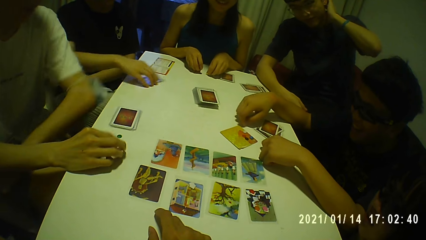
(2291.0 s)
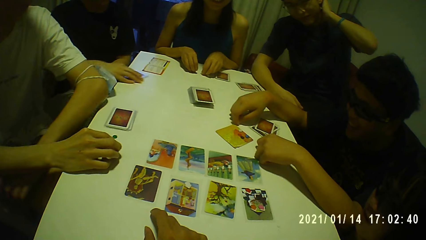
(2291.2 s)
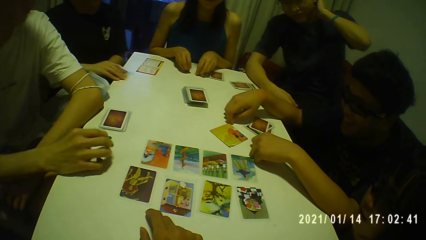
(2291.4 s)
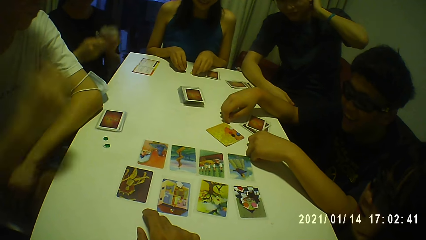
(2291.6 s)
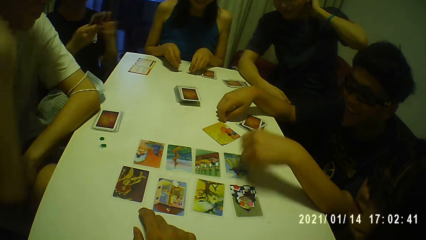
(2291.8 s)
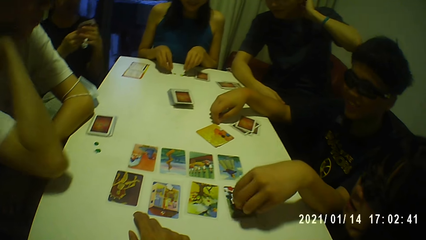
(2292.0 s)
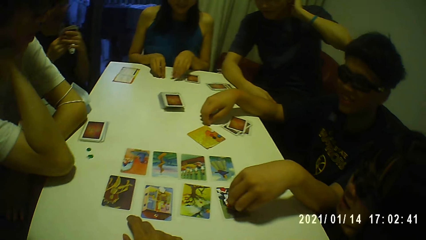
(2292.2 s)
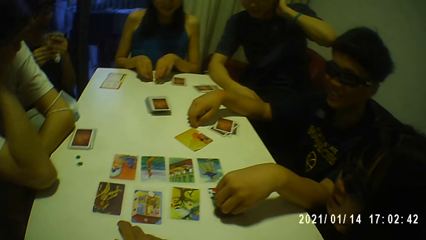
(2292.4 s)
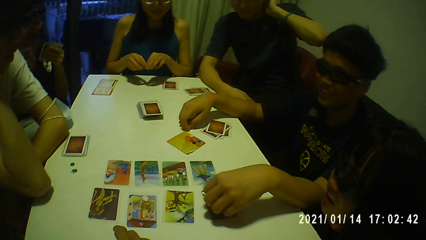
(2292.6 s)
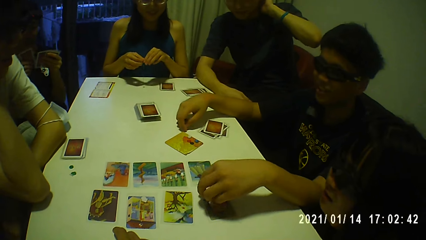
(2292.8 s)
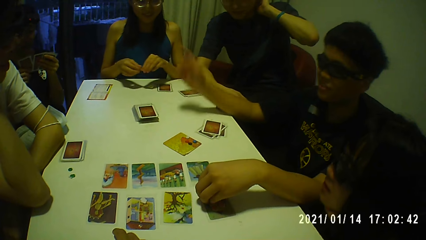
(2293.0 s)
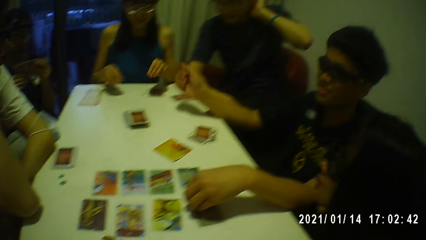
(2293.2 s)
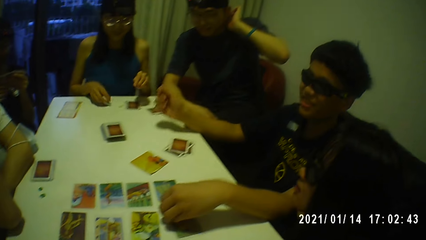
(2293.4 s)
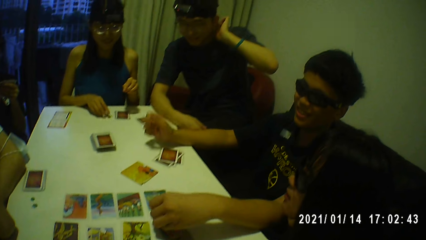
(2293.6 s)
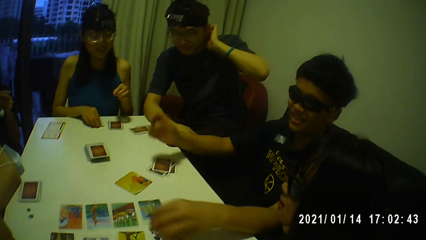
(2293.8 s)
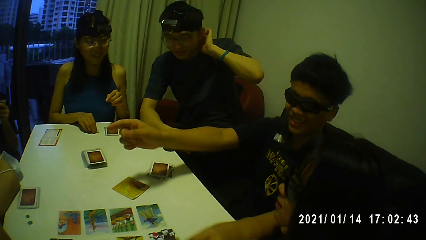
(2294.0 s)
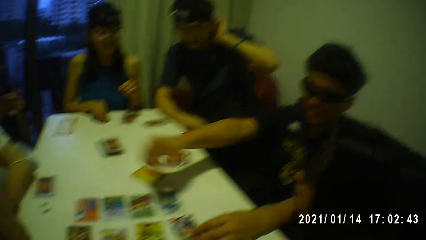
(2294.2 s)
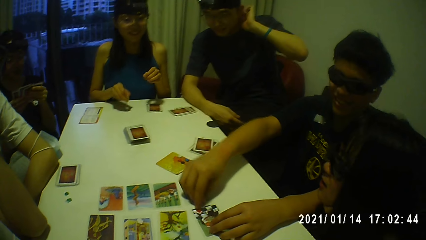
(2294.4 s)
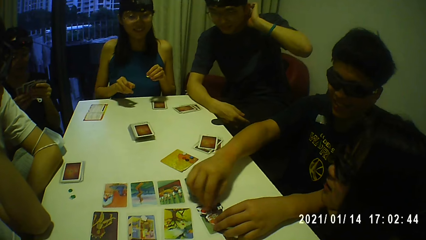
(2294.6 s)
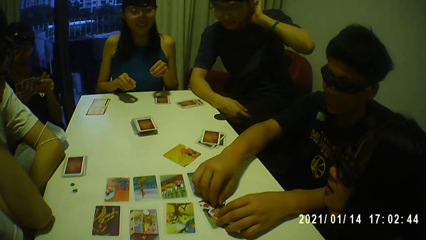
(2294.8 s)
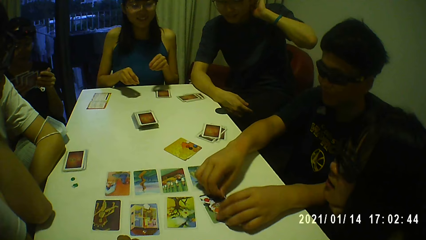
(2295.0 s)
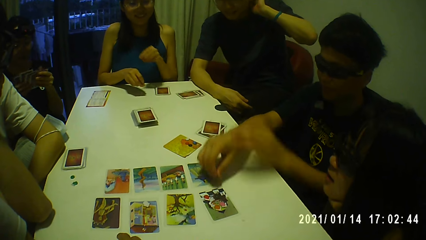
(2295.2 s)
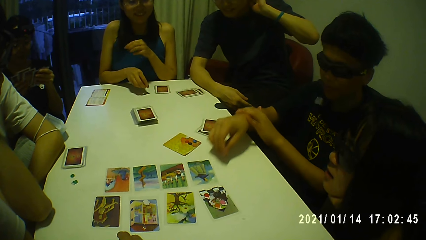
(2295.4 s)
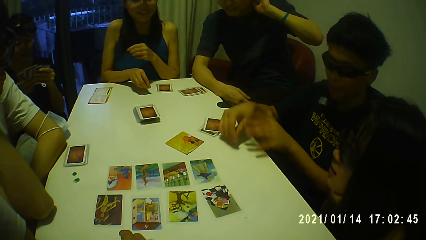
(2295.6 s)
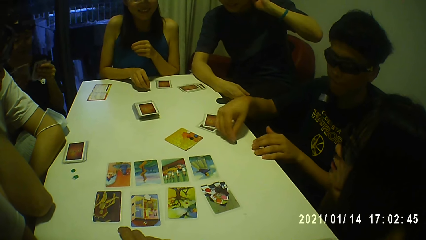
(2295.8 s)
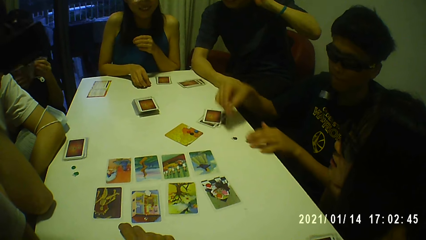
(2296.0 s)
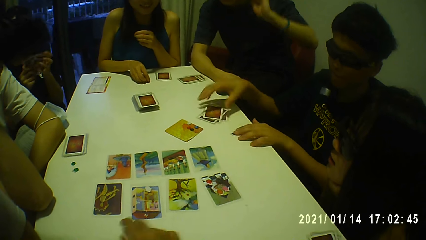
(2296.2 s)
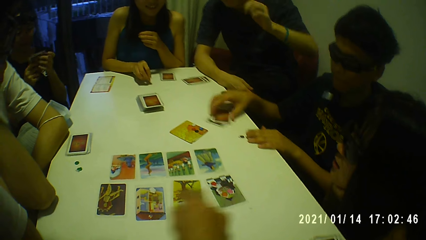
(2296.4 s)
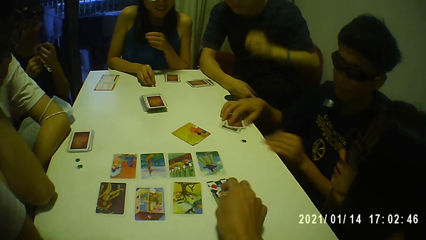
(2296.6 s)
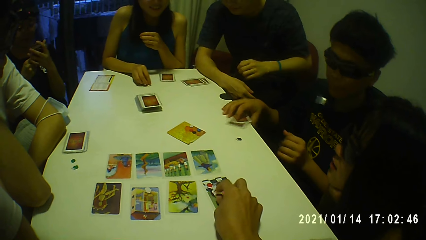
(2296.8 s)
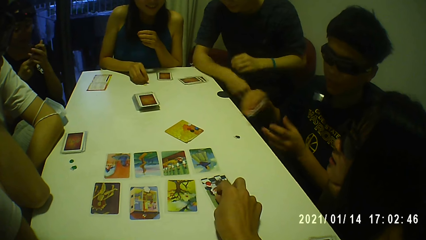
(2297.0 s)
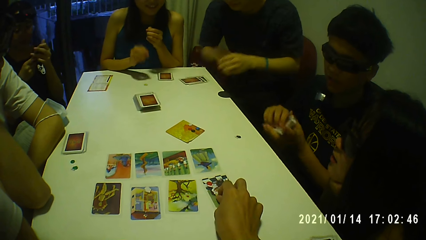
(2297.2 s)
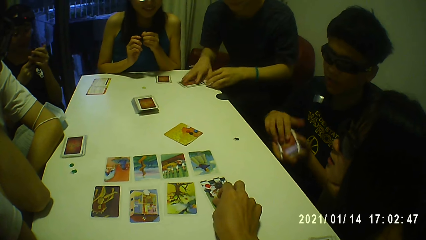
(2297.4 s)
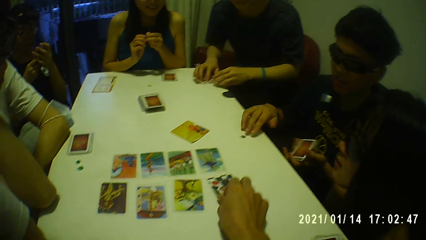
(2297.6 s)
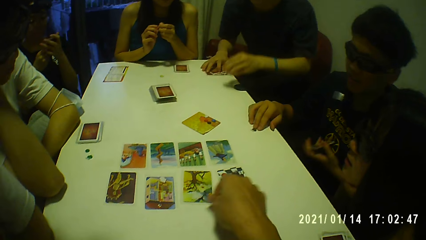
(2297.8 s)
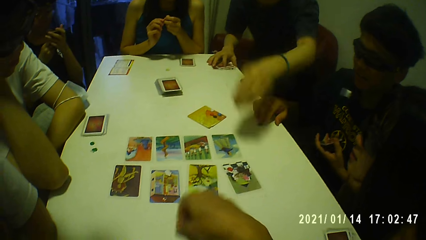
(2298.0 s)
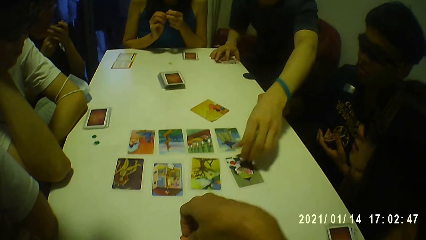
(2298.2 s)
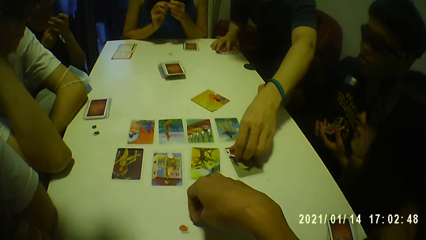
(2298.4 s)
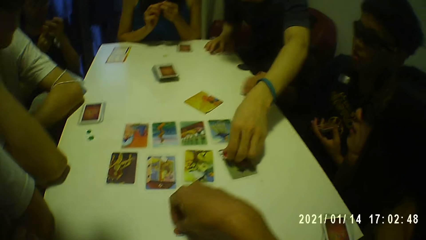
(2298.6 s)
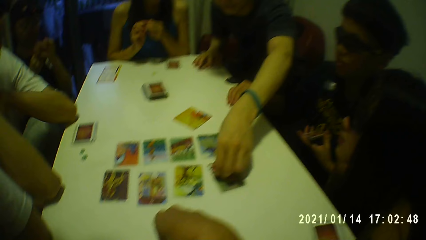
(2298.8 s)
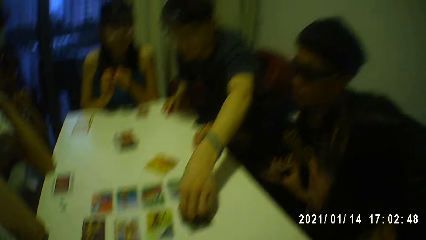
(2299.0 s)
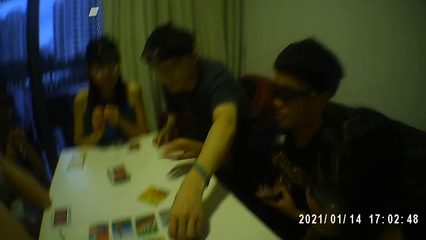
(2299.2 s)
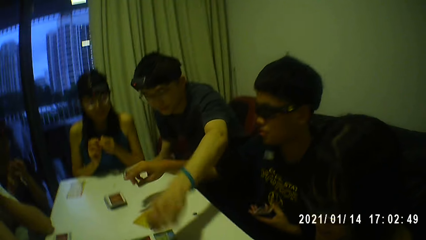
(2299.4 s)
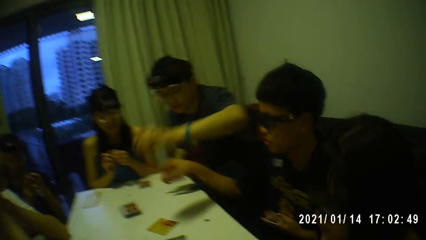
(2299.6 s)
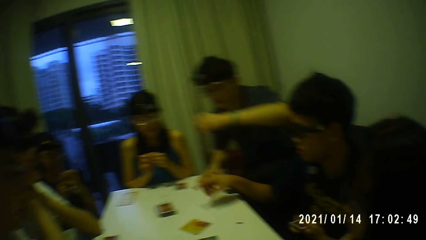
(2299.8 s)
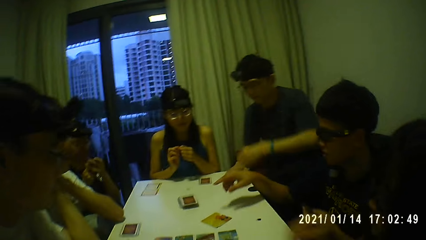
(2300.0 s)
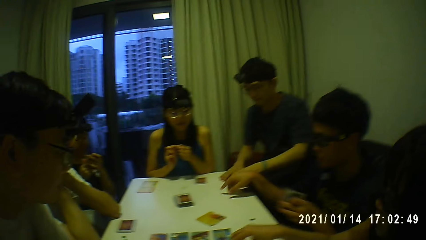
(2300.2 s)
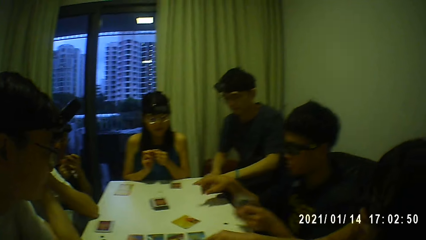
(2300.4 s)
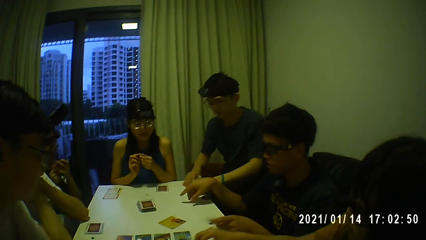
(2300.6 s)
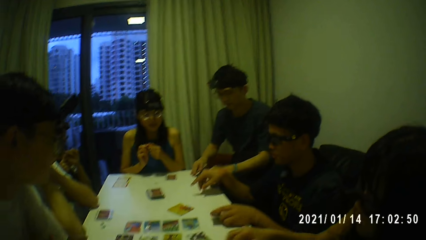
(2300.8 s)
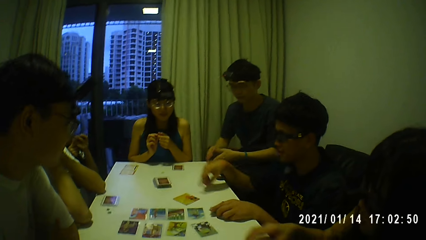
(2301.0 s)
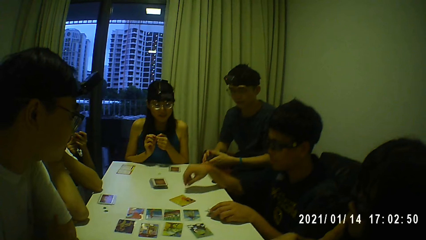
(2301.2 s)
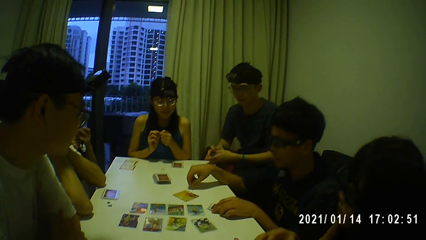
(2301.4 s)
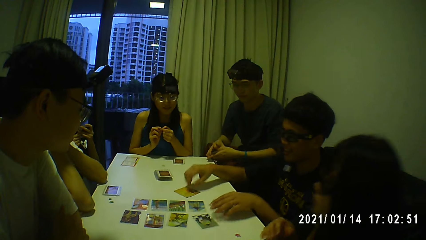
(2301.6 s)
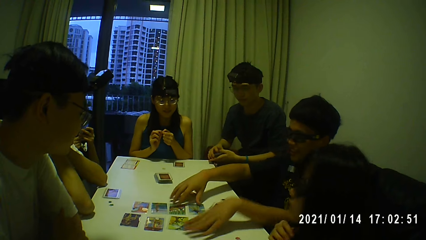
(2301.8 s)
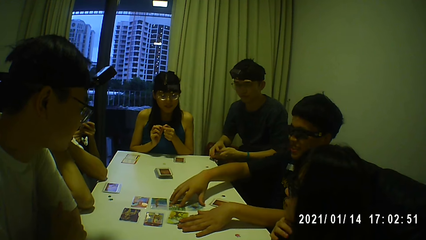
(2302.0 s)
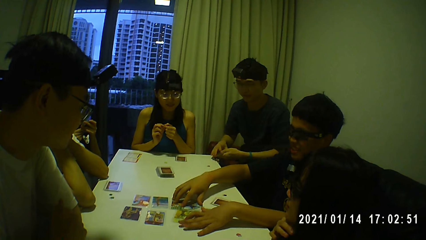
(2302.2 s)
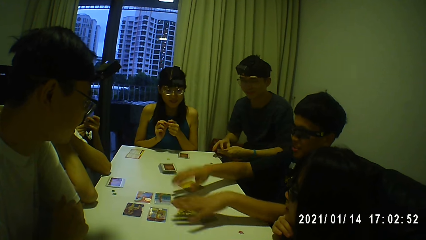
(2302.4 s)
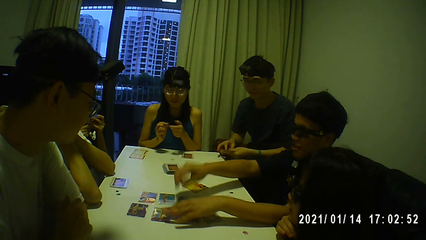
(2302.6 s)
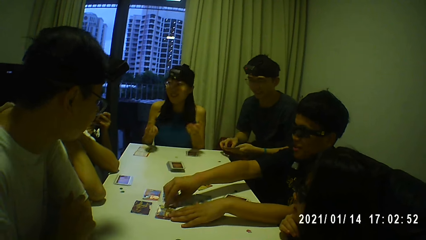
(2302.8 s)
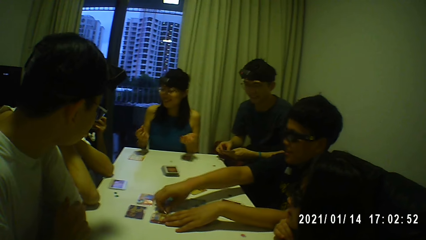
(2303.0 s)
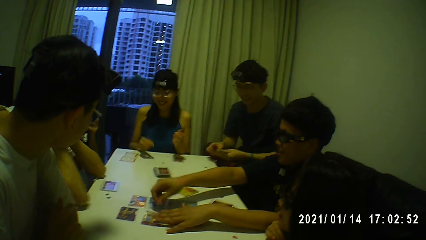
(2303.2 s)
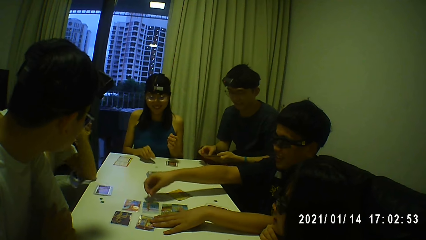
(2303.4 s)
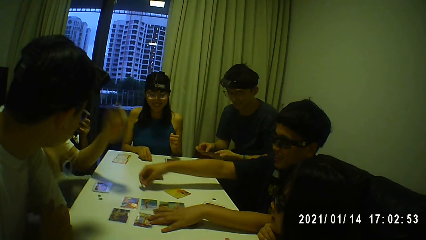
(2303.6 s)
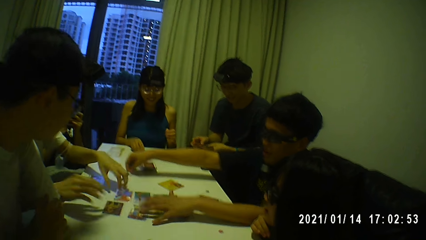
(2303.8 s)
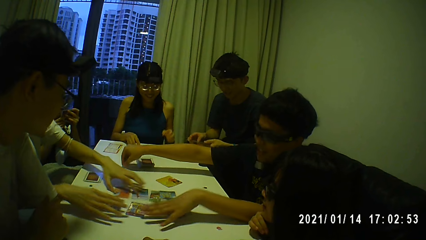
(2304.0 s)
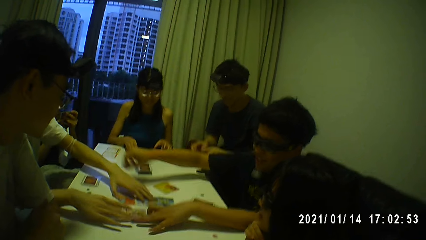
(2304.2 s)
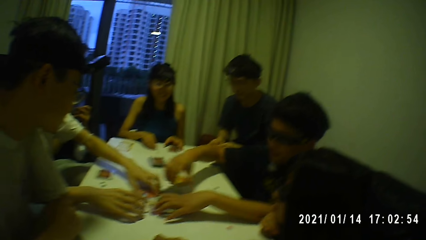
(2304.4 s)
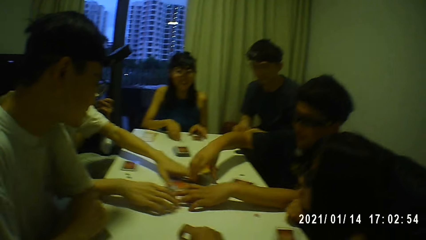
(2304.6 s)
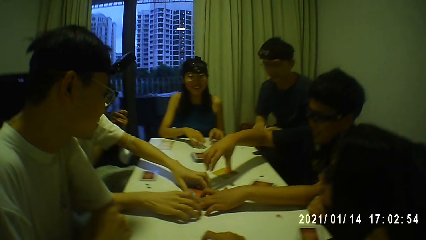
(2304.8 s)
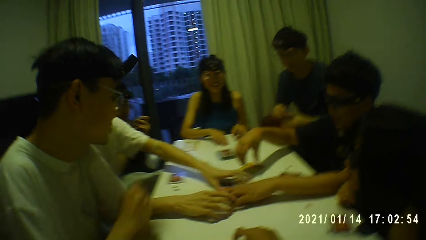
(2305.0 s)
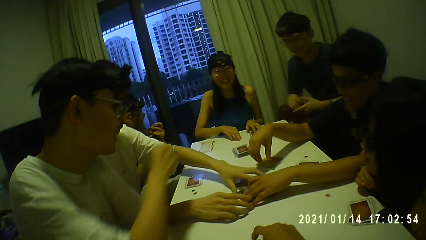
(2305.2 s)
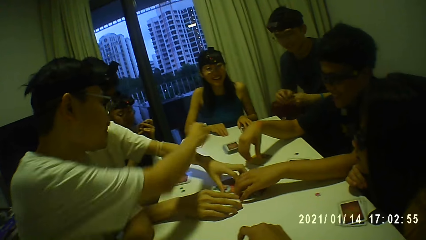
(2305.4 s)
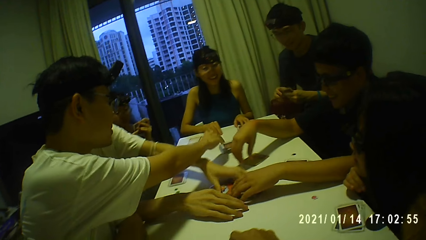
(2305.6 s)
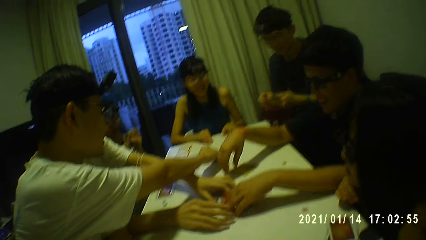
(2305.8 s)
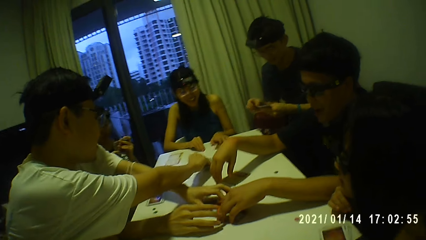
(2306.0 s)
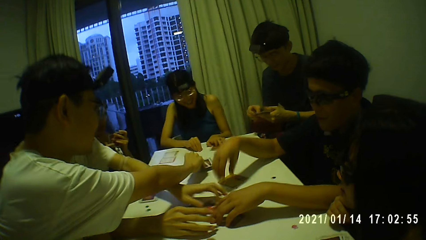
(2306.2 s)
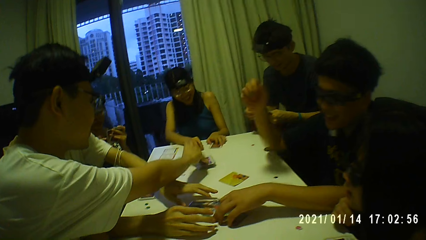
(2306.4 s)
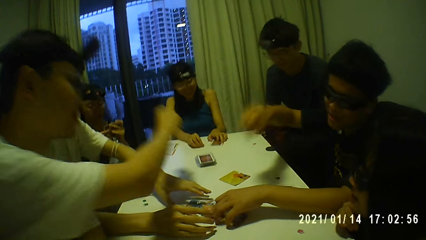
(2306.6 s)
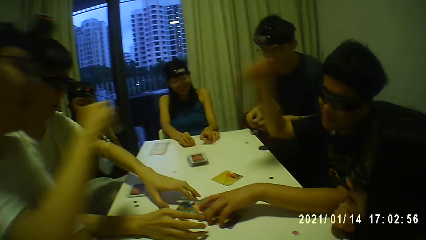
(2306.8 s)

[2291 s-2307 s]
A woman picks the cards from the table with her right hand. The woman holds the cards with both hands. A man touches the card on the table with his left hand. The woman shuffles the cards with both hands. Another woman picks the token from the table with her right hand. The man picks a token from the card on the table with his right hand and drops the token on the table with his right hand. A person touches playing cards. The man touches the token on the table with his left hand and picks the cards from the table with his right hand. The camera wearer picks a token from the card on the table with his right hand. The man passes the cards from his right hand to his left hand. Another man touches the cards on the table with his right hand. The camera wearer drops the token on the table with his right hand. The first man converses with the group of people and the camera wearer. The second man picks a token from the card on the table with his left hand. The second man drops the token on the table with his left hand. A third woman picks a token from the card on the table with her right hand. The second man picks the cards from the table with his right hand. The third woman drops the token on the table with her right hand. The first man drops the cards on the table with his left hand. The second man holds the cards with both hands. The first man touches the cards on the table with both hands. The camera wearer looks around. The second man shuffles the cards with both hands. A third man packs the cards on the table with both hands.
